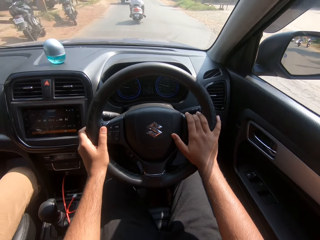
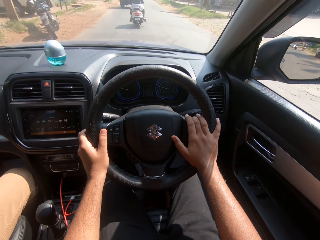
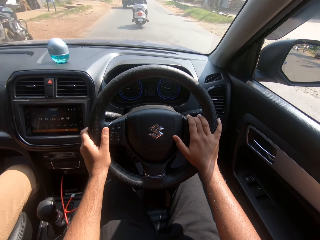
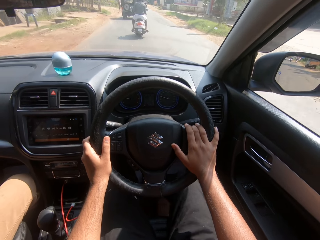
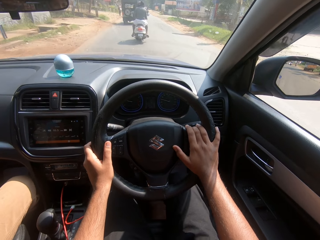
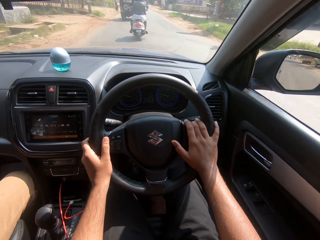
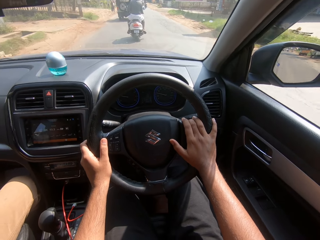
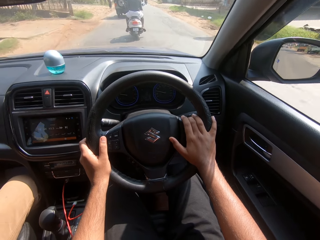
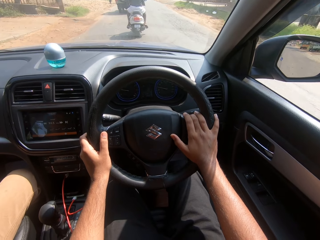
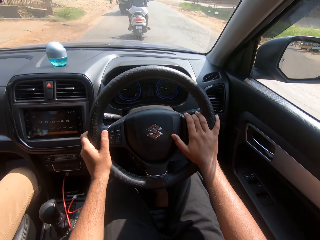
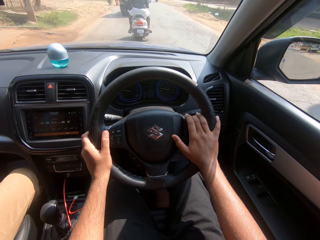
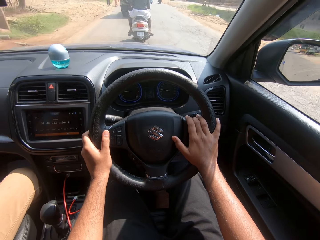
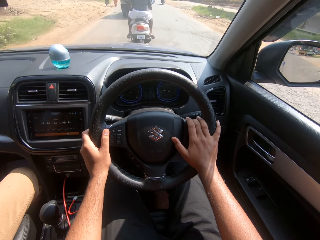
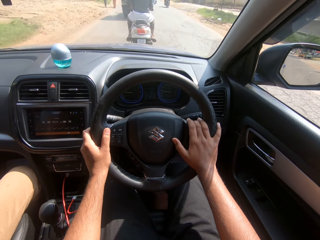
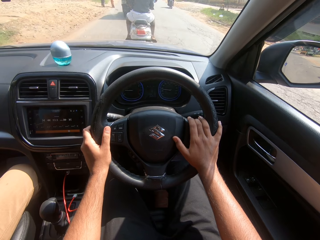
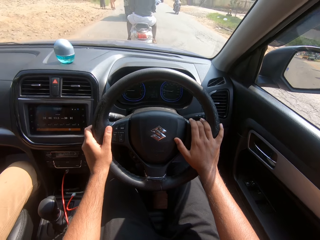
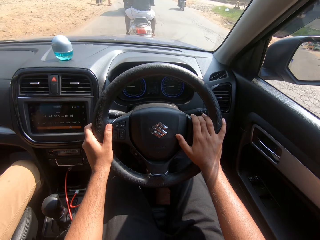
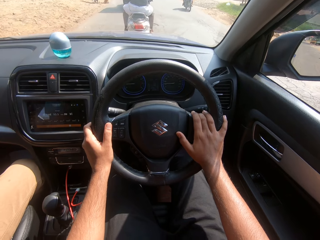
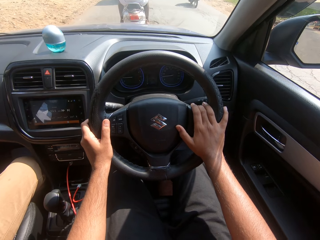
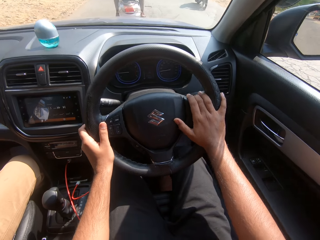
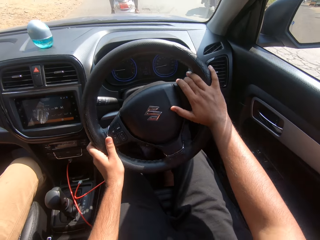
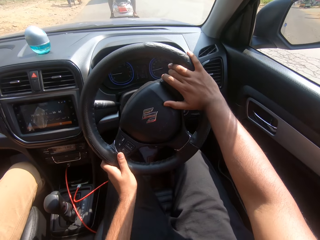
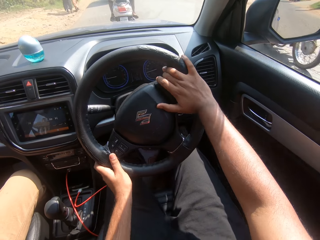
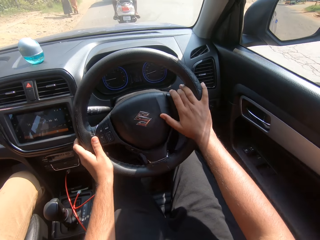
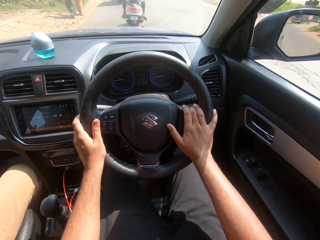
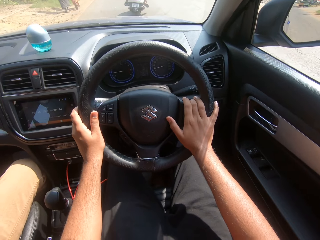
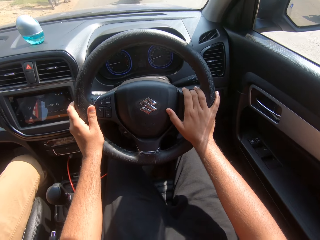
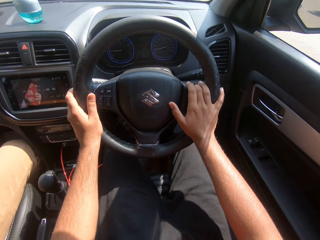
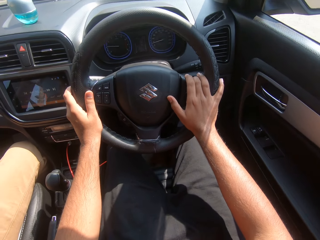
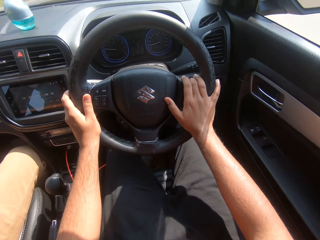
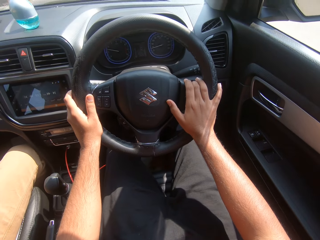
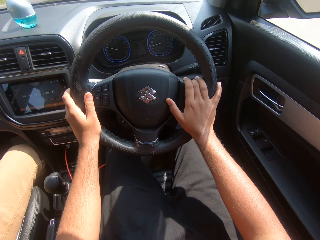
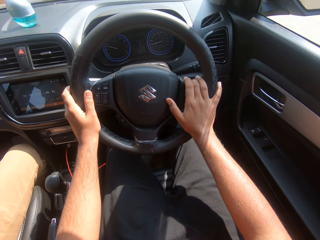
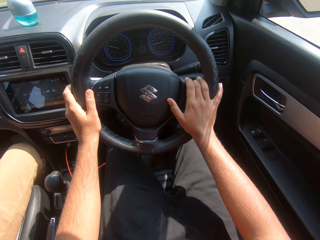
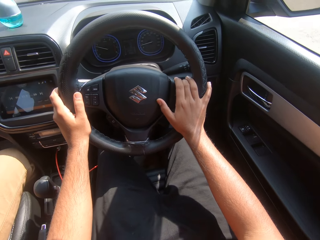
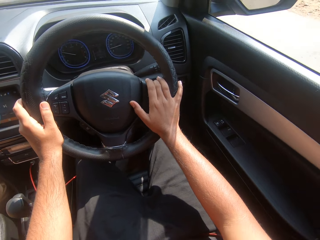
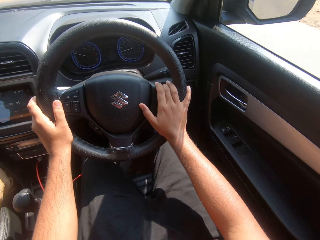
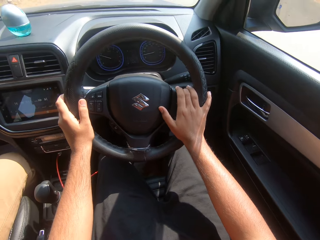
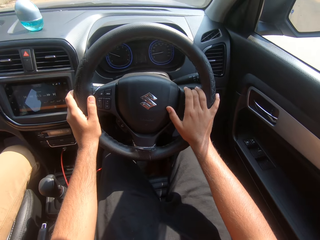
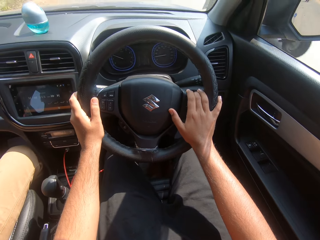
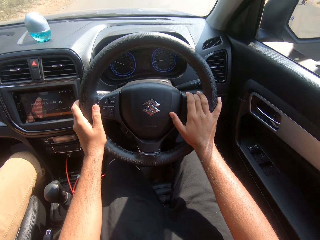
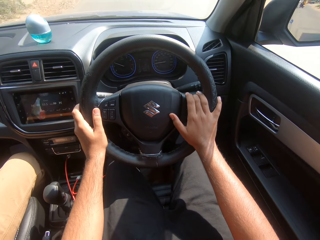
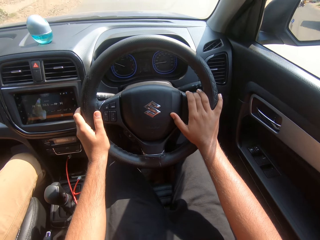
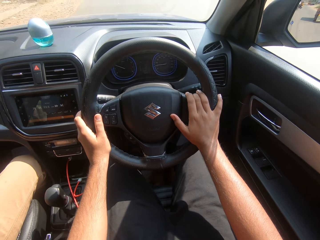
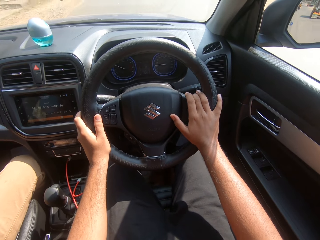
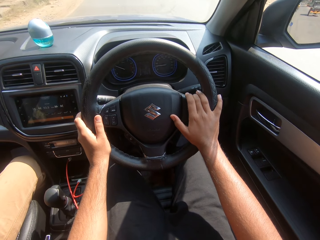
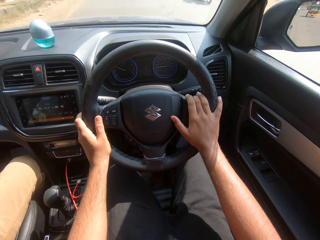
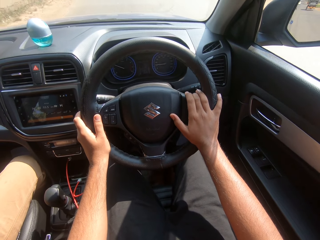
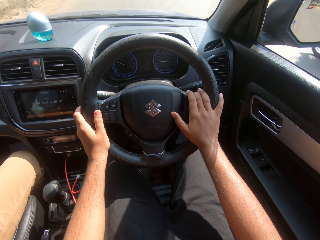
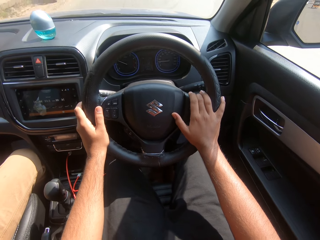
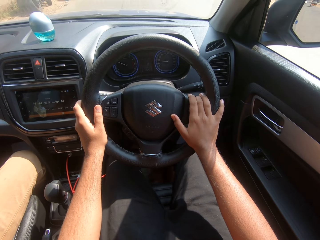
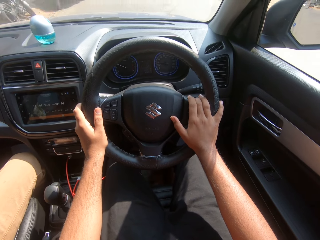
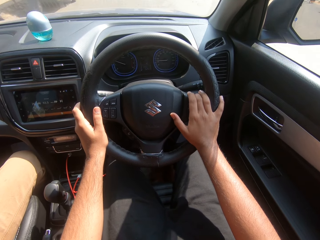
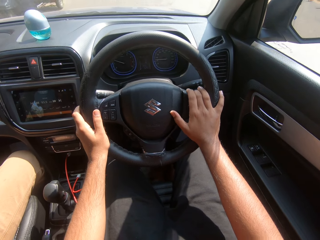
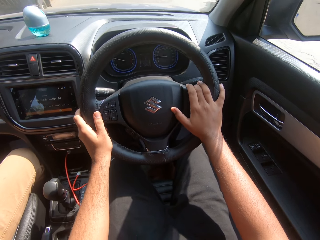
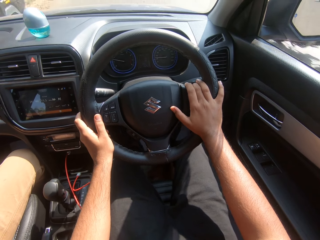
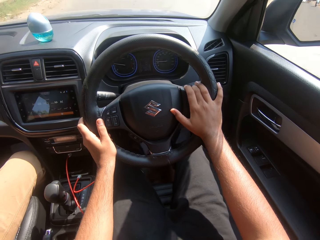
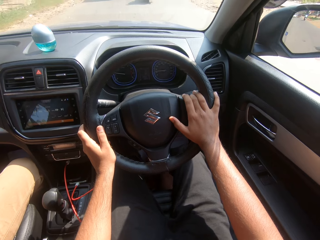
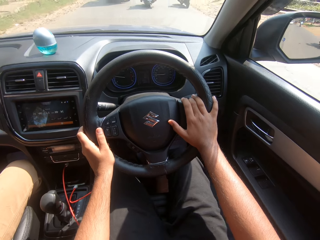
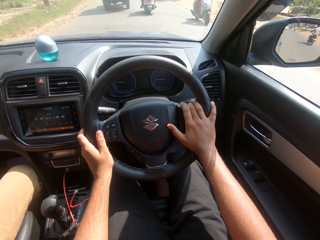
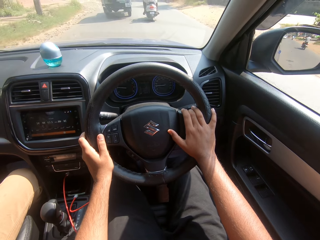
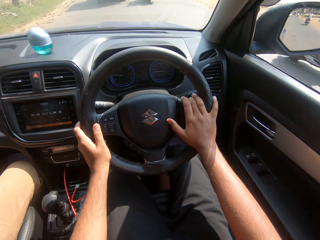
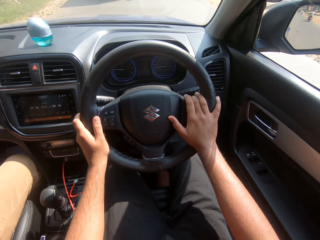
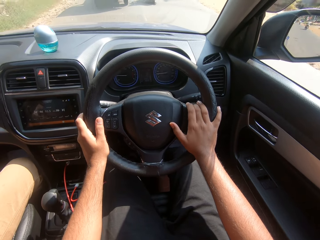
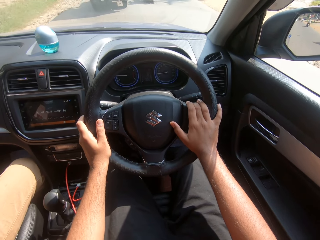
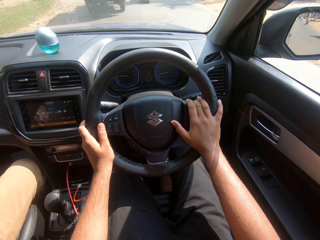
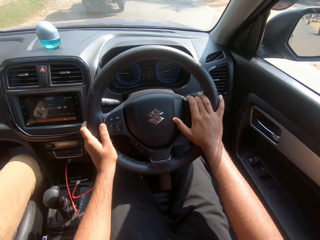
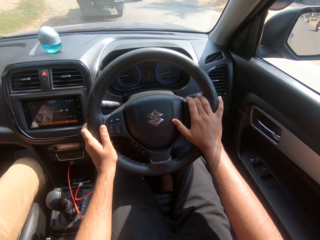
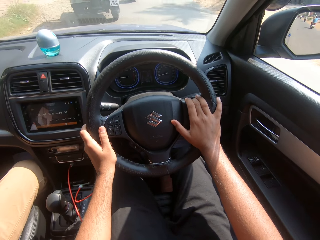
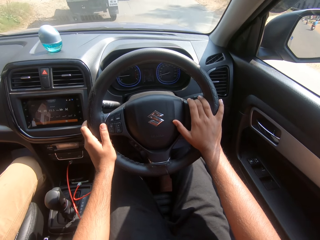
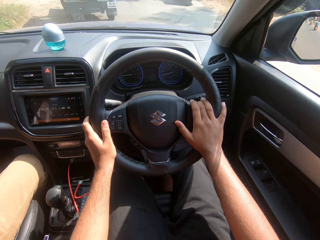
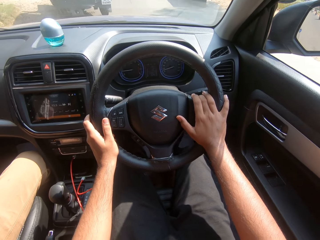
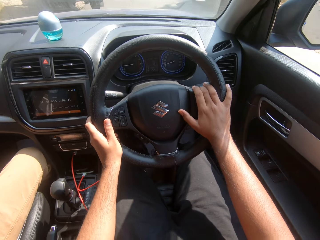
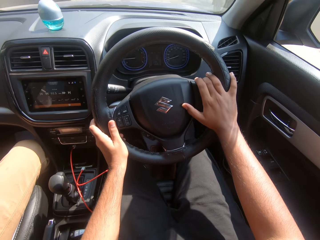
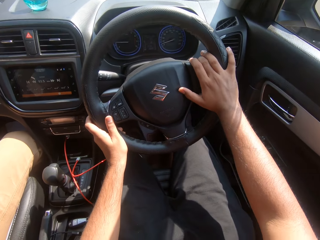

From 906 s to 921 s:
A motorcycle rides past the camera wearer. A tricycle rides past them. A motorcycle rides past them. A motorcycle rides past them again.

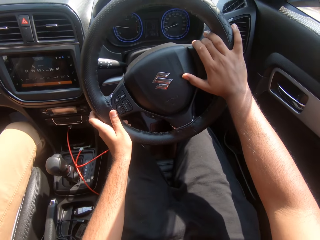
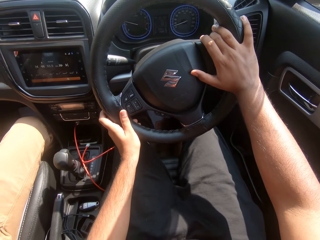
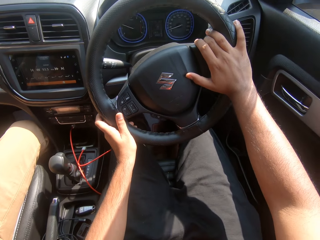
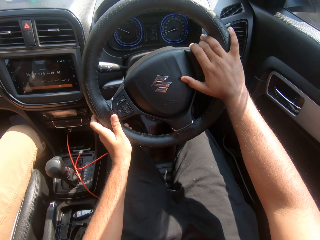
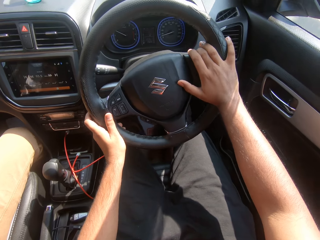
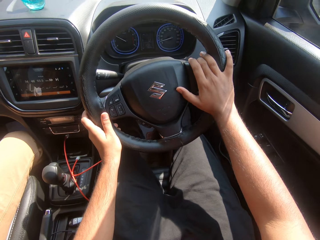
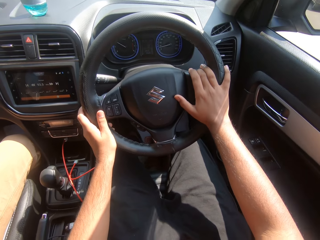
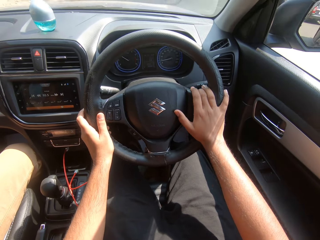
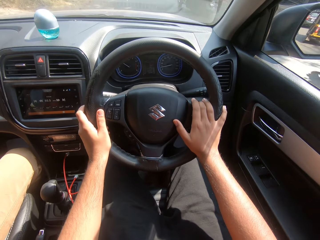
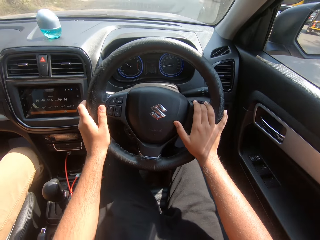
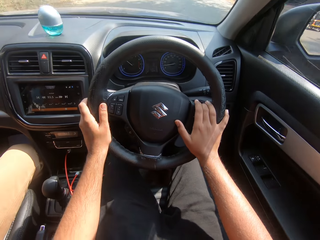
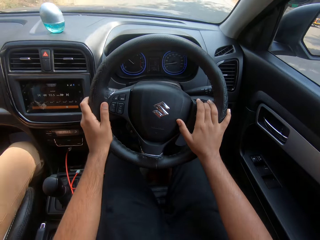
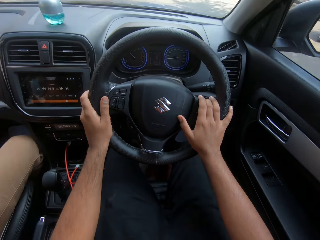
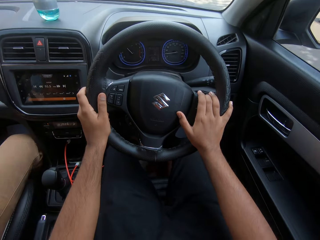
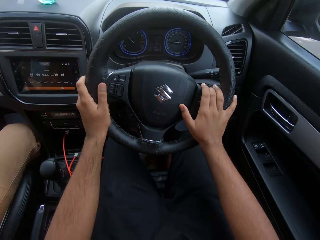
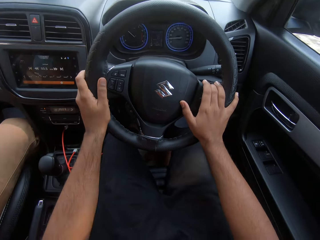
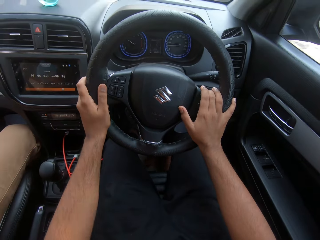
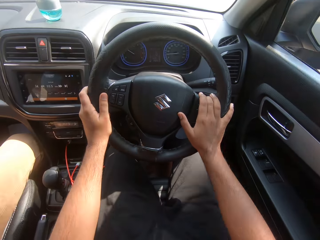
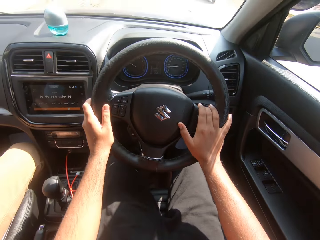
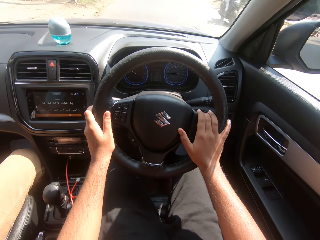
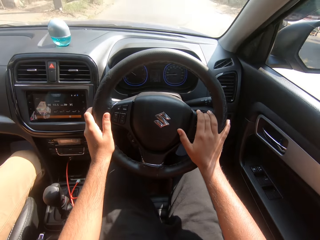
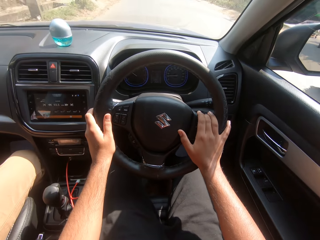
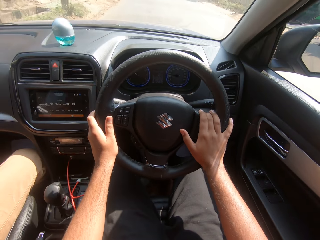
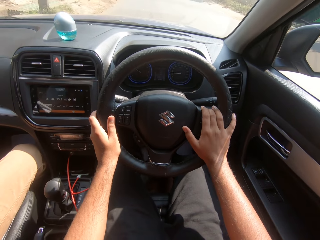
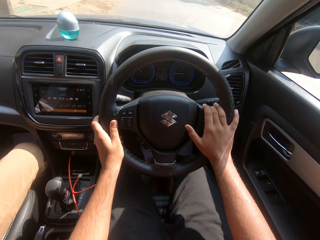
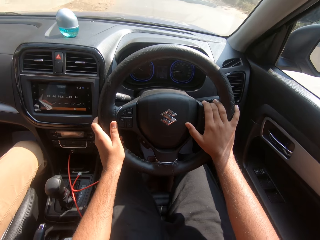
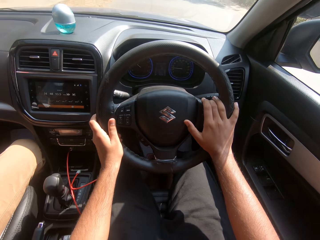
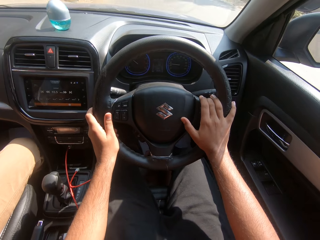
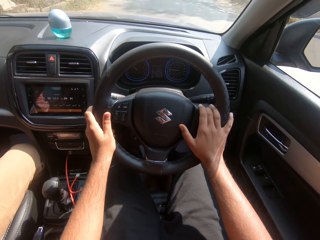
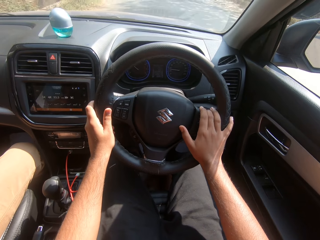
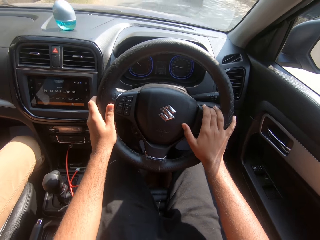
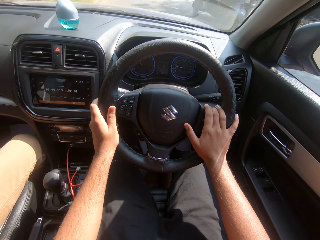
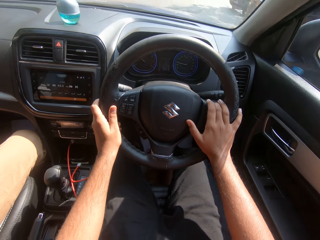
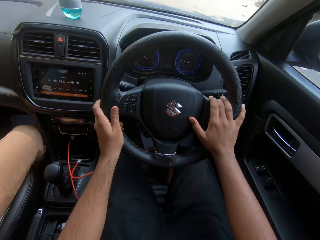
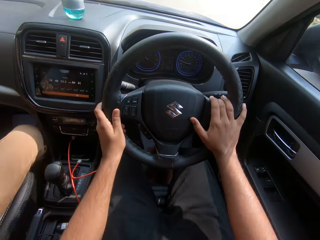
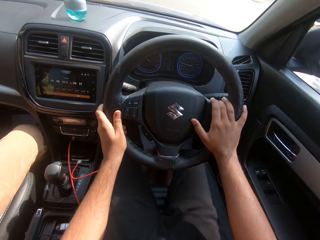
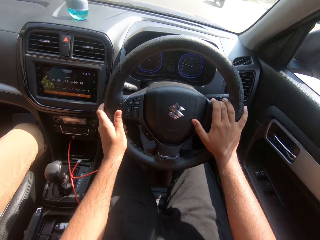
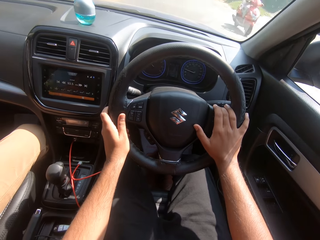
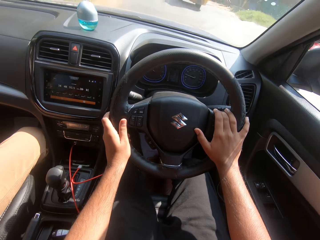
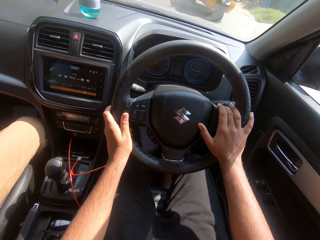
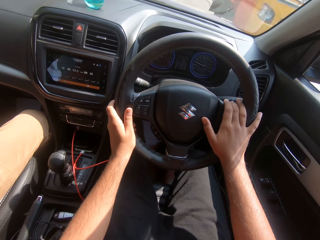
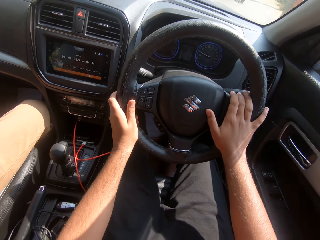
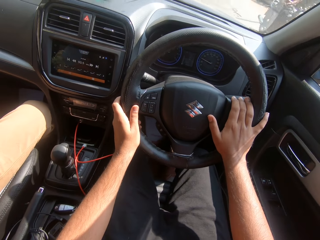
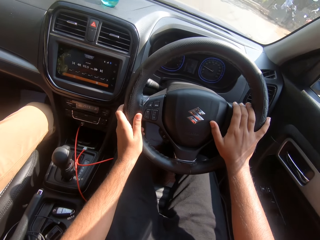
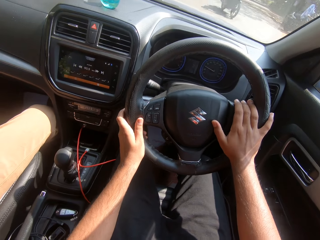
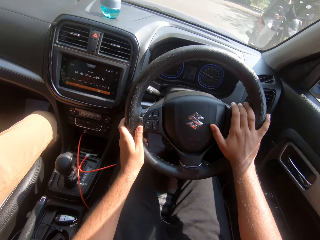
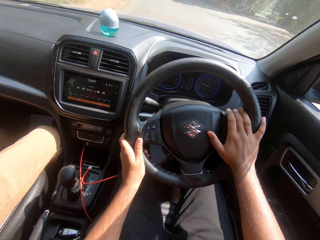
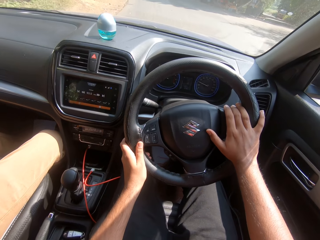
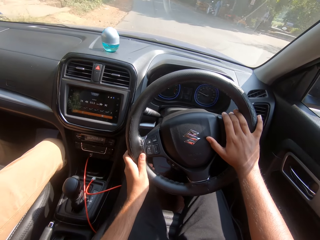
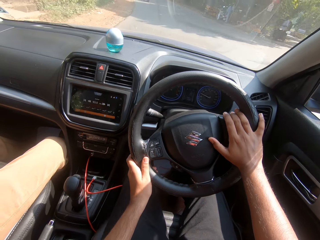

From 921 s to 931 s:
A tricycle rides past the camera wearer. A motorcycle rides past them. A motorcycle rides past them again. A tricycle rides past them. A motorcycle rides past them. A tricycle rides past them. A motorcycle rides past them. A motorcycle rides past them again.
